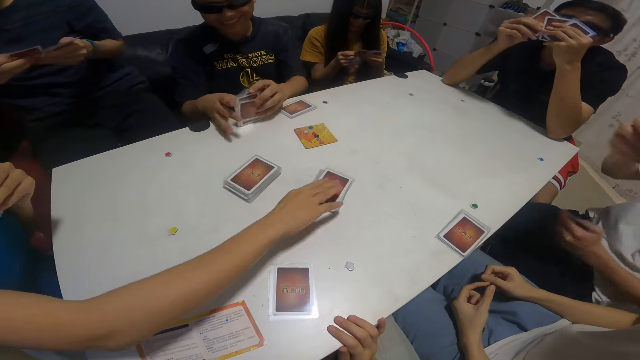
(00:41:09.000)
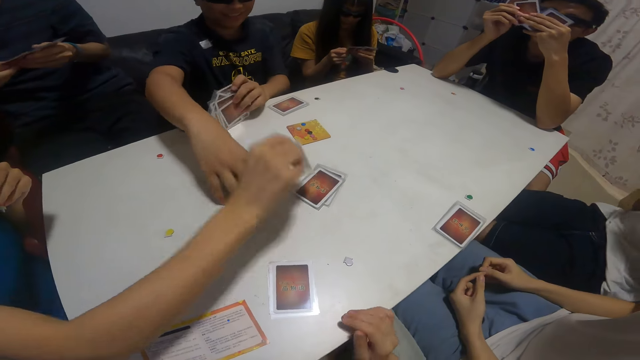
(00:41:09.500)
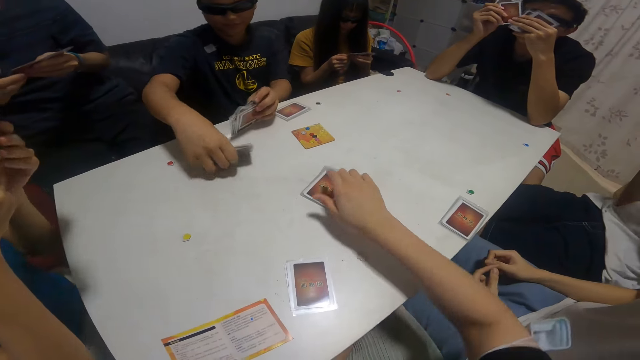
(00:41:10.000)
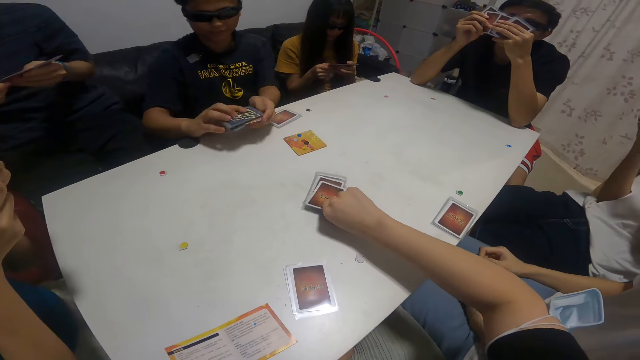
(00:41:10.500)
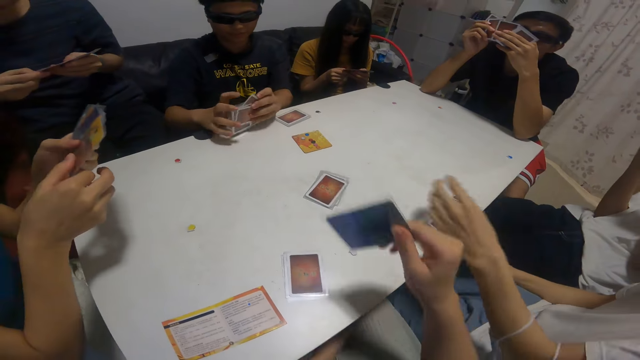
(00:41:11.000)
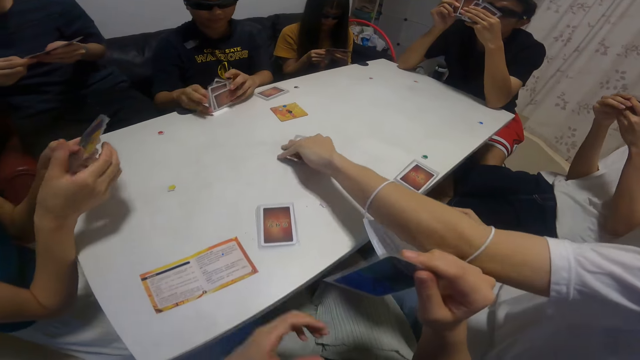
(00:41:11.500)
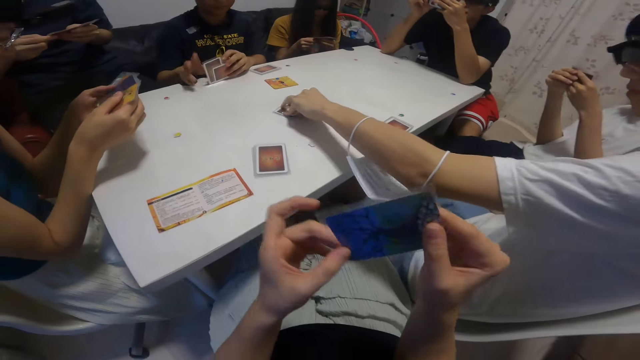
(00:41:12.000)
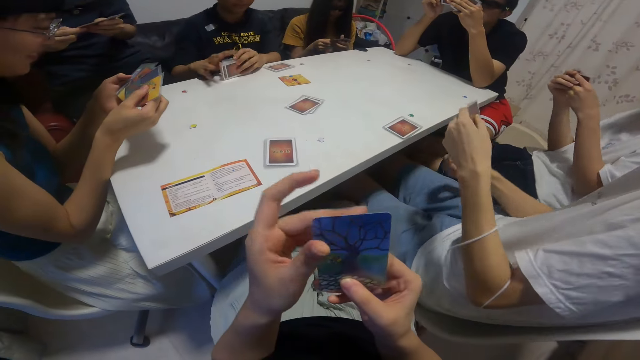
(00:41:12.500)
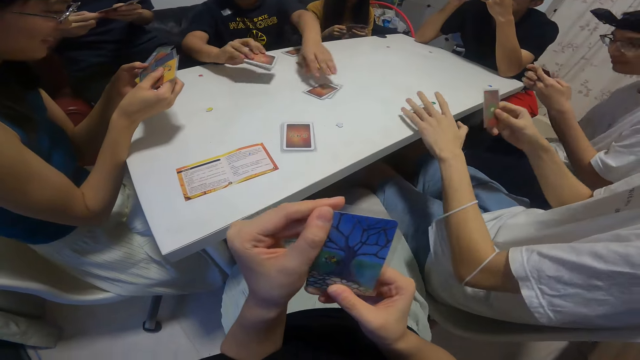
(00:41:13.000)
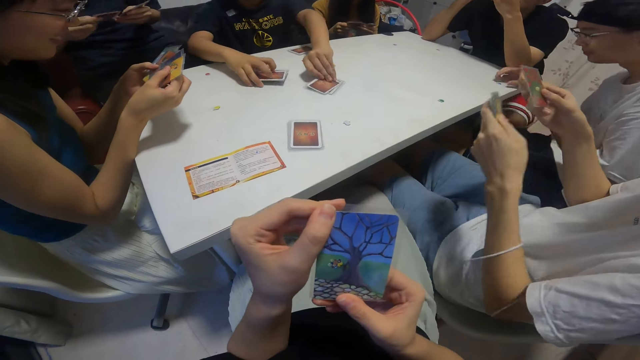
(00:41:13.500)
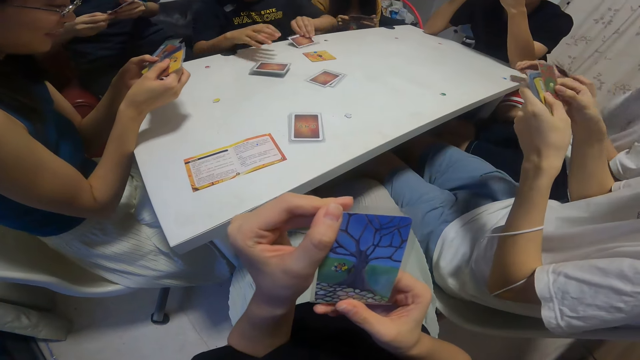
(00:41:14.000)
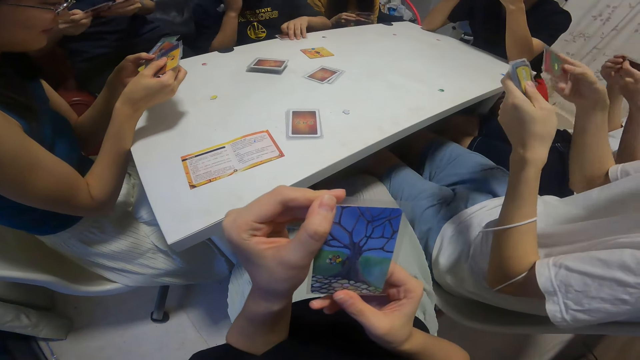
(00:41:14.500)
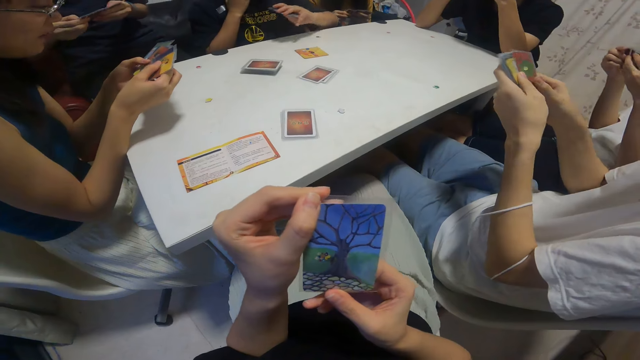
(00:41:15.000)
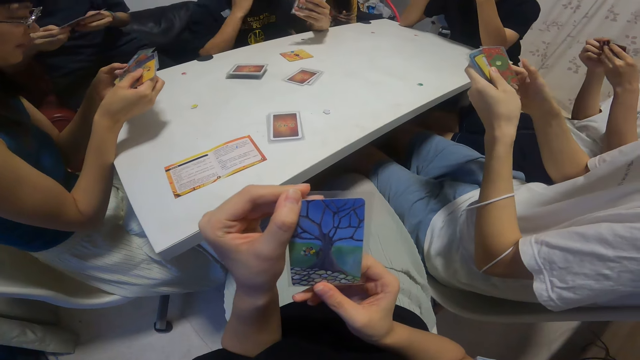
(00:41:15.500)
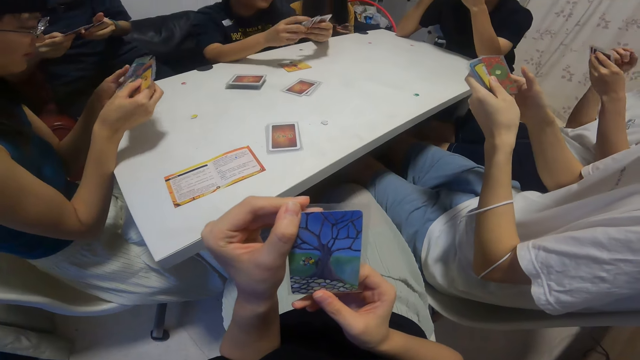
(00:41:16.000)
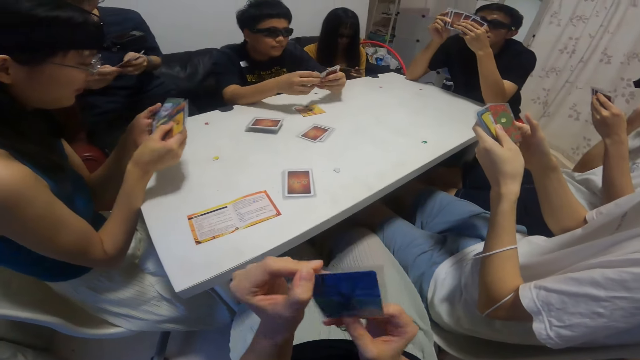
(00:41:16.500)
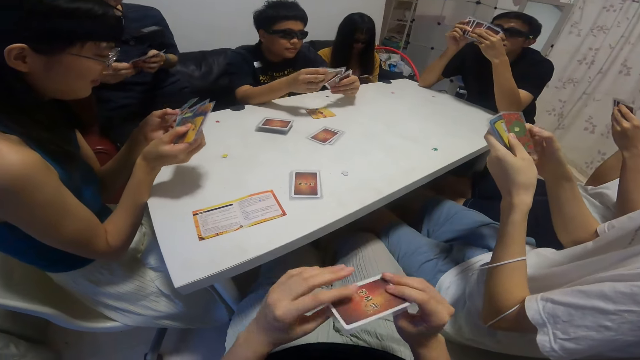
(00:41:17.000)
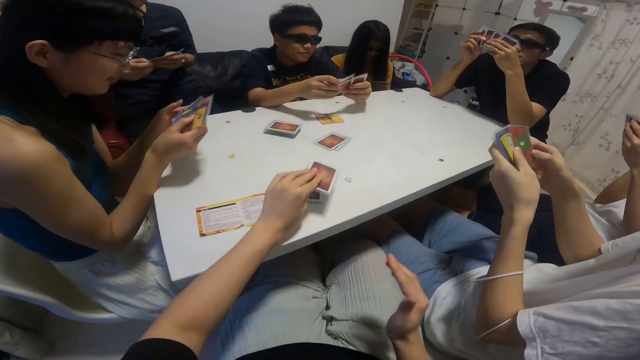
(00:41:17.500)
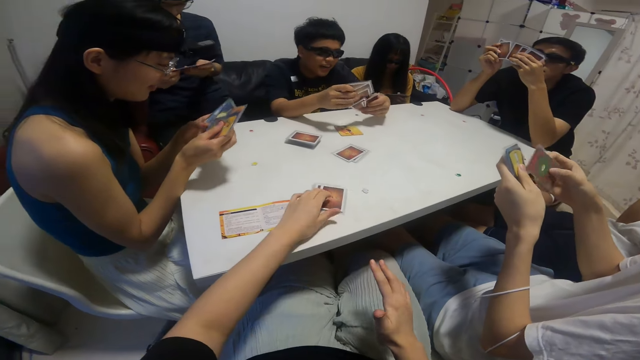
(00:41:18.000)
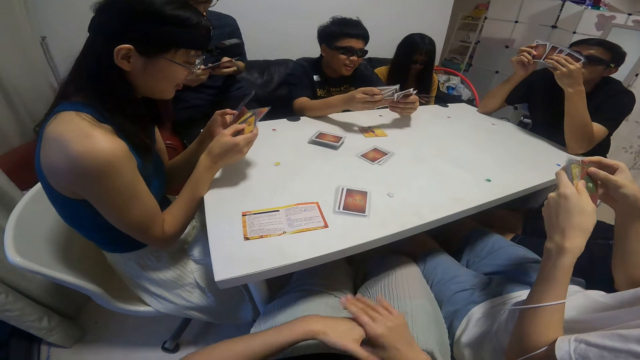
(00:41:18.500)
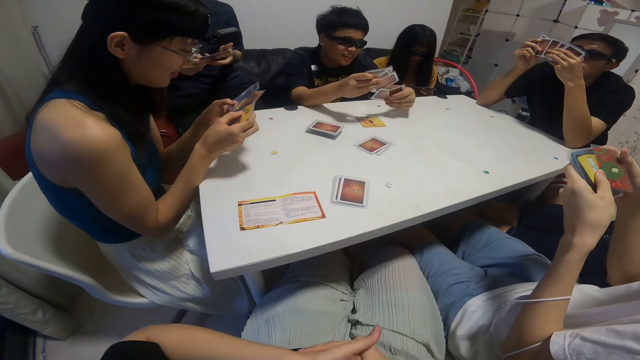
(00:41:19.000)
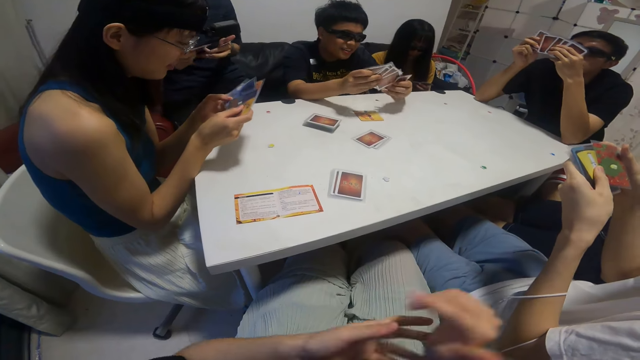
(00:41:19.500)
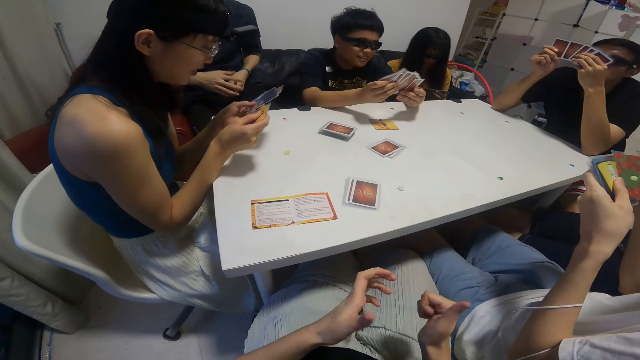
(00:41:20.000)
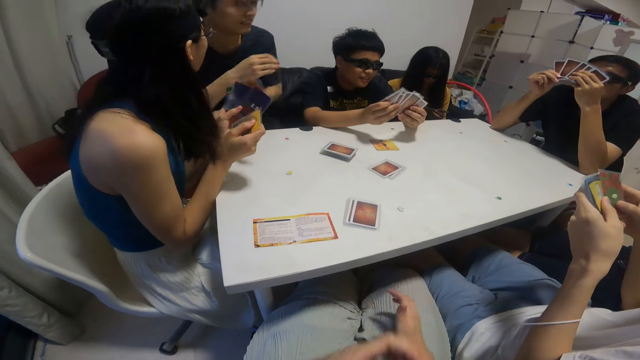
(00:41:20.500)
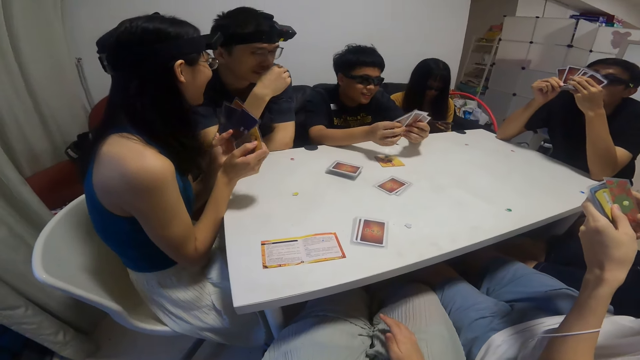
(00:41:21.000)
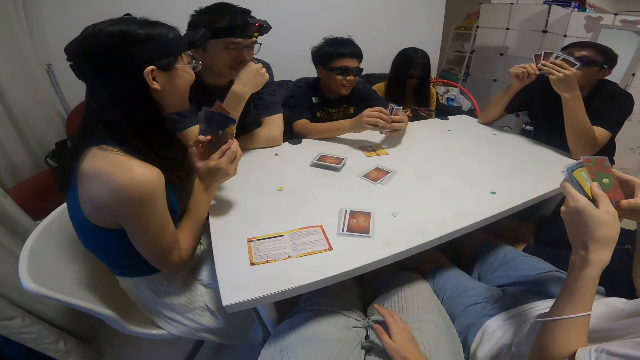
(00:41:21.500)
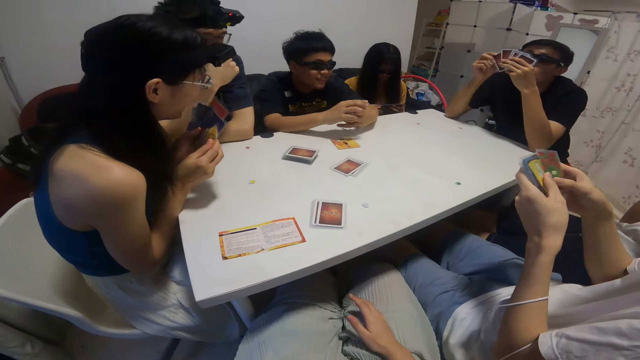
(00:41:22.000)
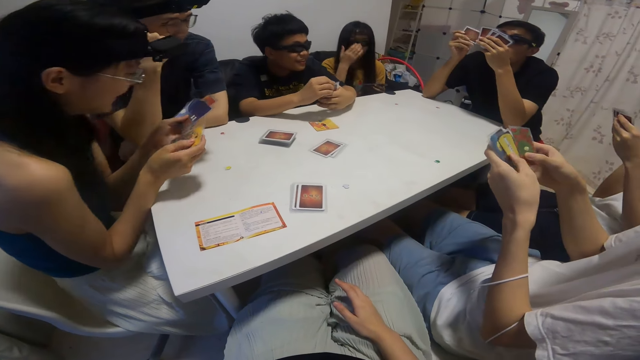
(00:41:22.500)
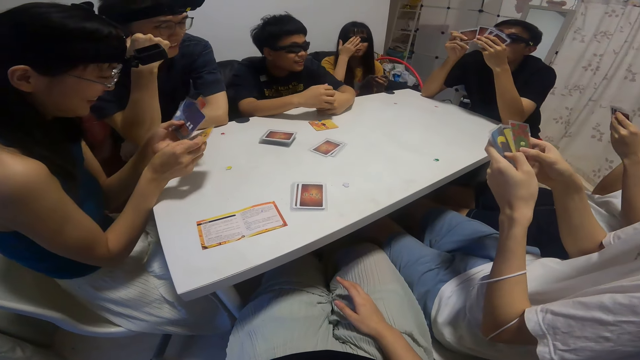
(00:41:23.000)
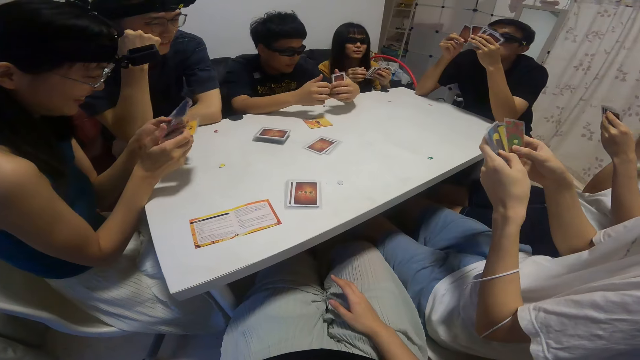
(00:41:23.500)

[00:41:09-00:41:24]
A man picks another card from the table with his right hand. A woman looks at the cards. A lady picks another card from the table with her right hand. The camera wearer picks another card from the table with his right hand. Another man picks another card from the table with his right hand. The camera wearer looks at the card. The other man picks another card from the table again. A boy picks another card from the table with his right hand. The camera wearer interacts with some people. They drop some cards on the table with her left hand. The woman talks to a man. The lady interacts with the group of people.

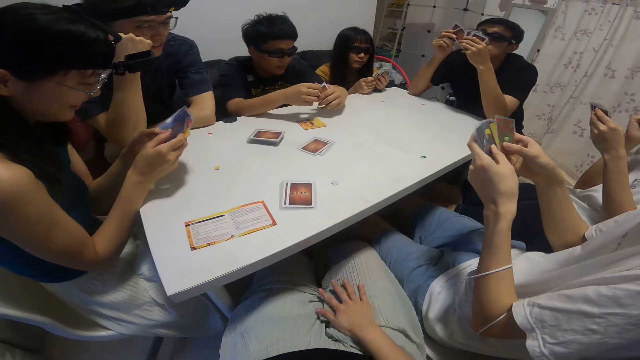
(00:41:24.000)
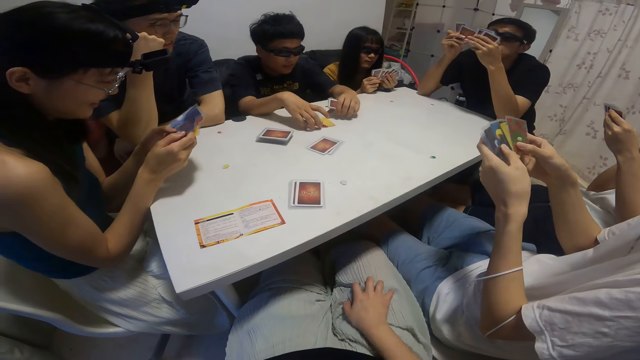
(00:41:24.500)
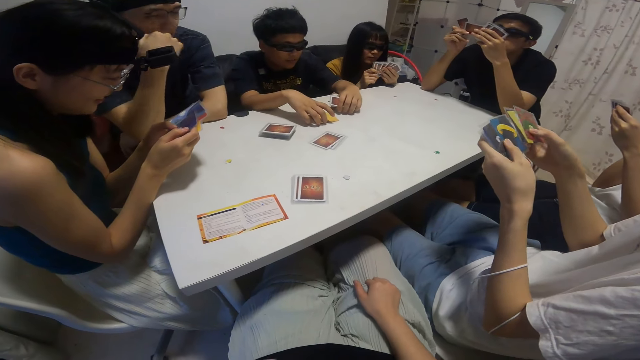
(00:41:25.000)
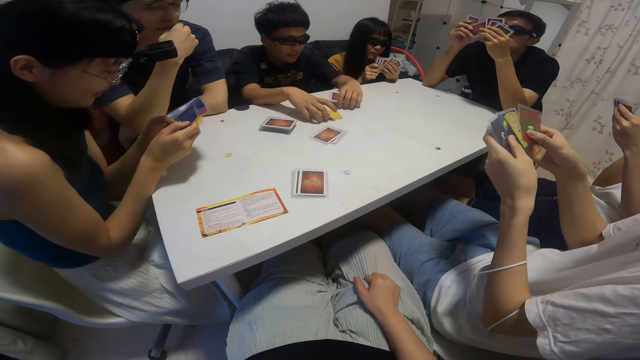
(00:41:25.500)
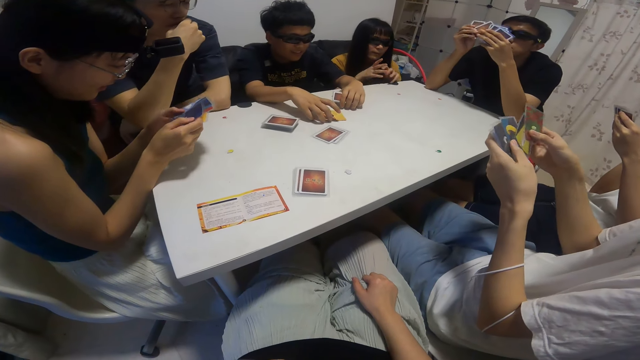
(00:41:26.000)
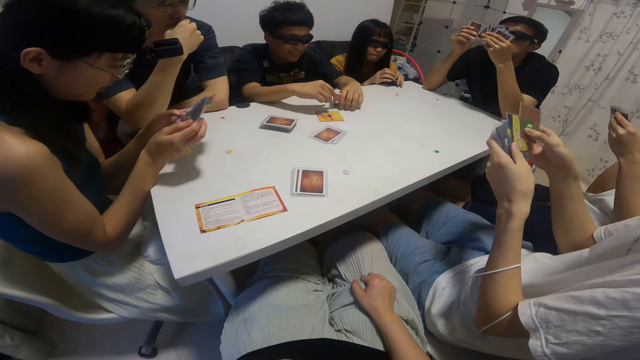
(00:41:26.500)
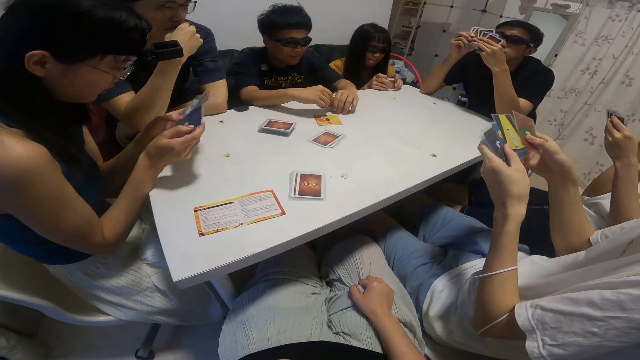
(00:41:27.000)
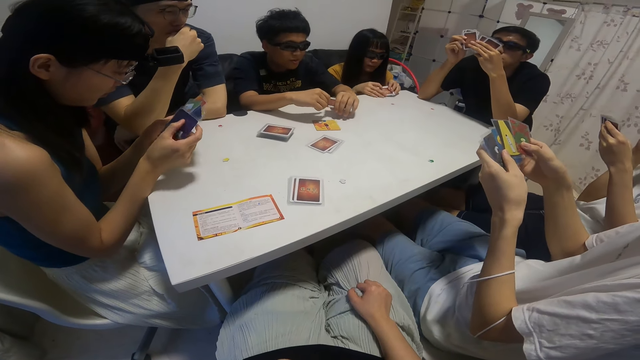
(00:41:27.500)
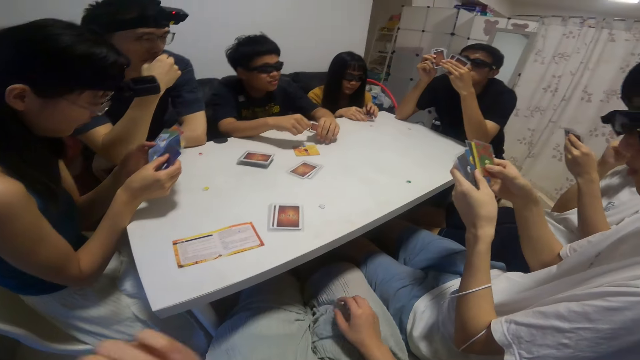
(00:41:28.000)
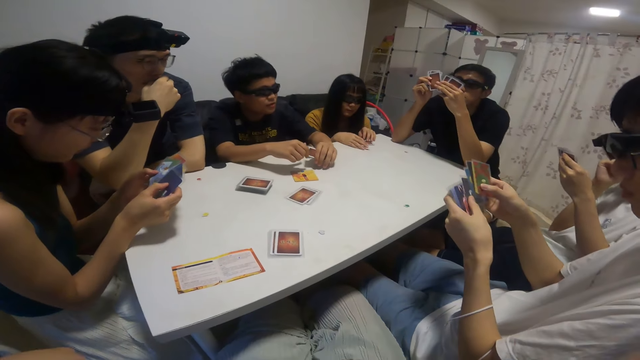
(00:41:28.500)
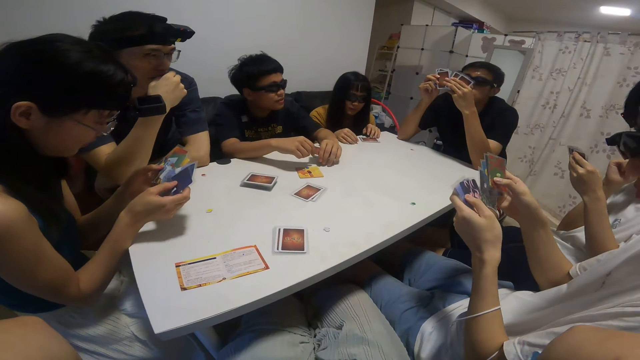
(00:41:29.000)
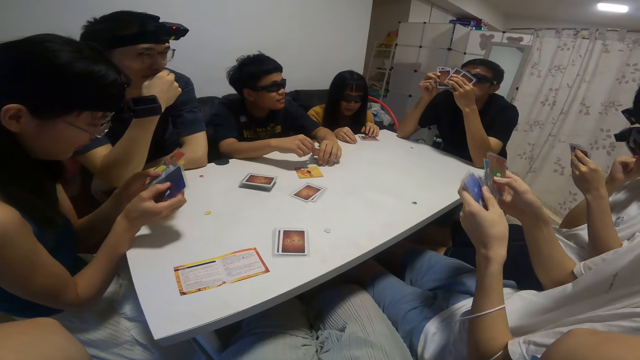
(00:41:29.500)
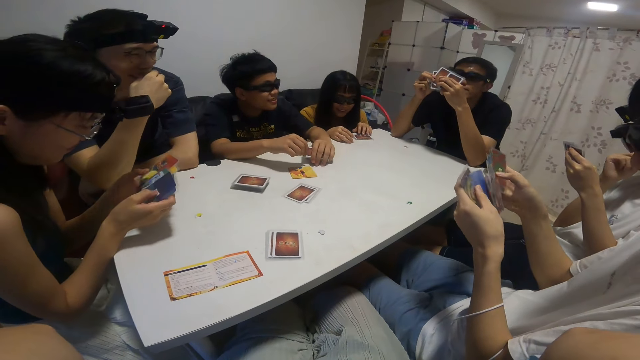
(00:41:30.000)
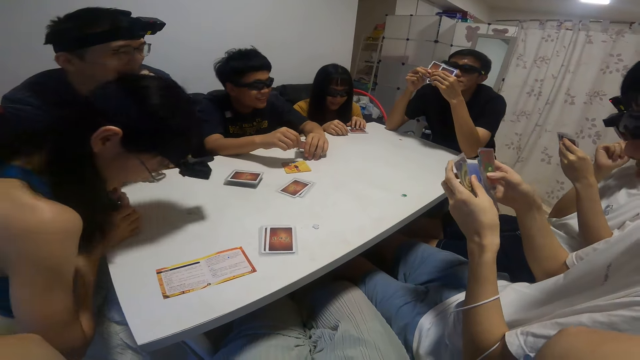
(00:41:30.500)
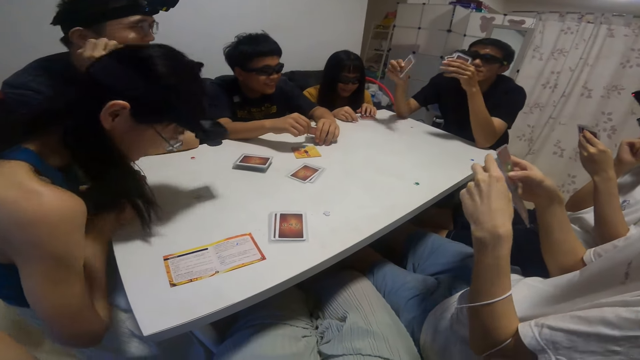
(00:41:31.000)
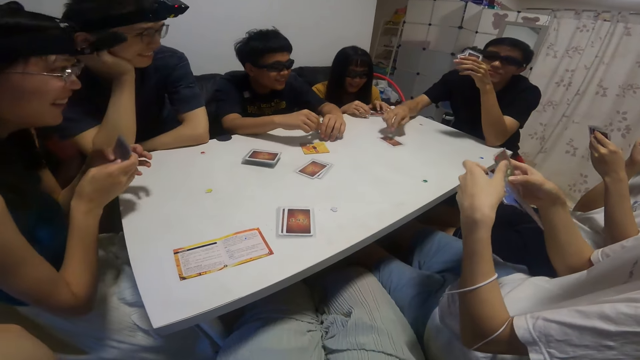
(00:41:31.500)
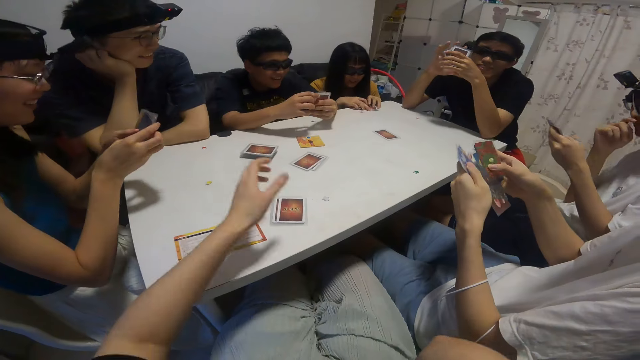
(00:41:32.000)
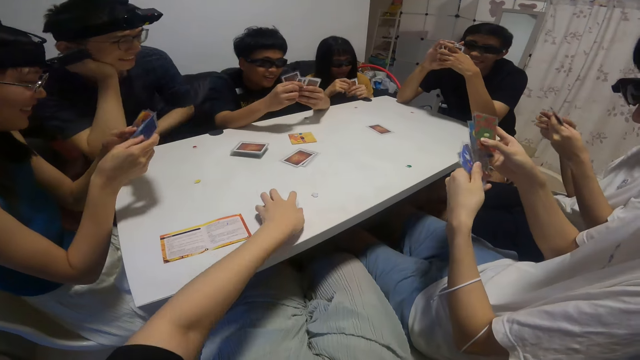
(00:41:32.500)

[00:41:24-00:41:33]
A man talks looking at the cards. The camera wearer looks at the man. Another man plays another card on the table with his right hand. The camera wearer picks up the cards.
